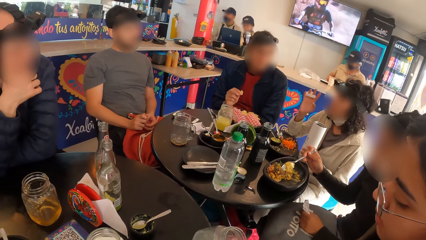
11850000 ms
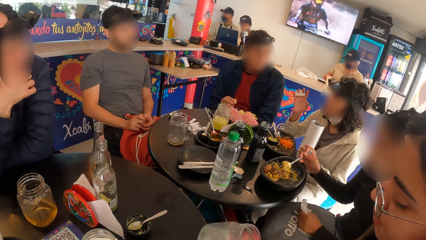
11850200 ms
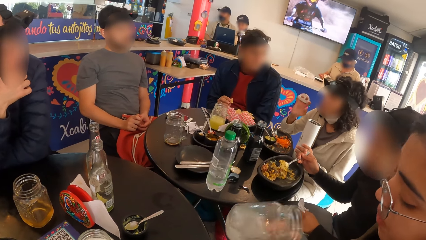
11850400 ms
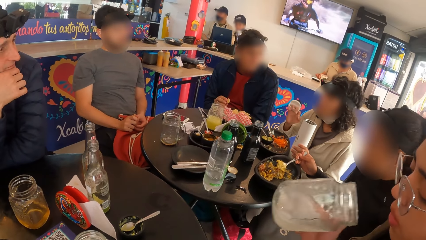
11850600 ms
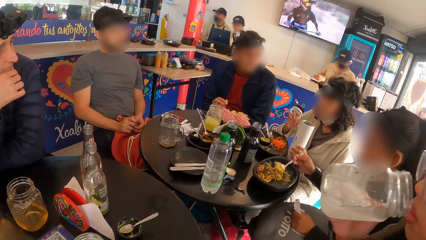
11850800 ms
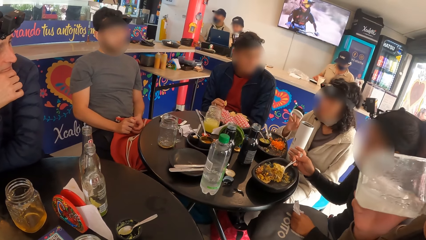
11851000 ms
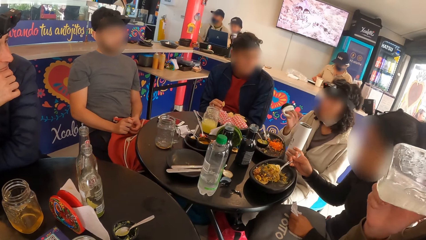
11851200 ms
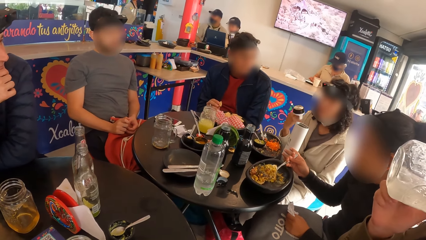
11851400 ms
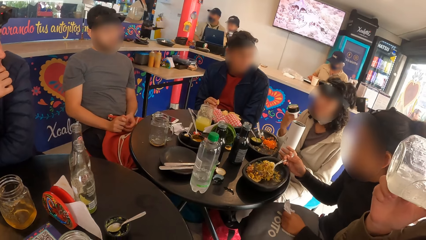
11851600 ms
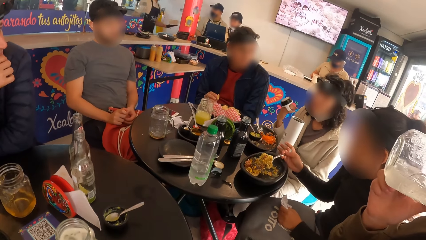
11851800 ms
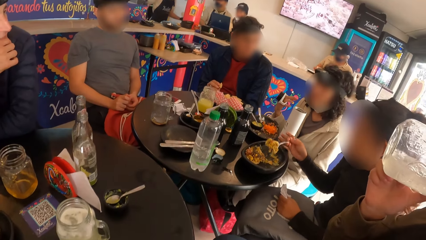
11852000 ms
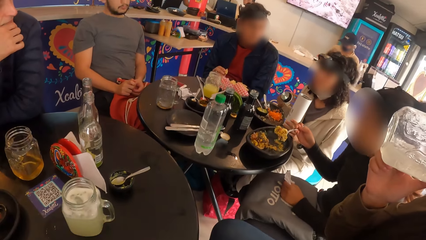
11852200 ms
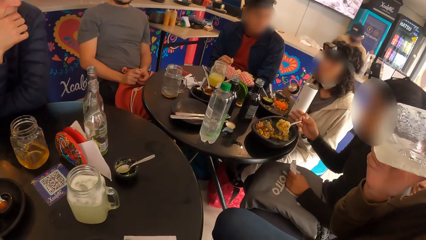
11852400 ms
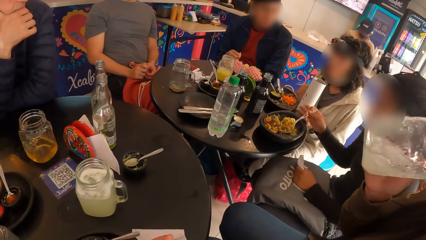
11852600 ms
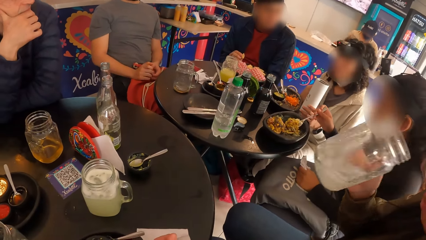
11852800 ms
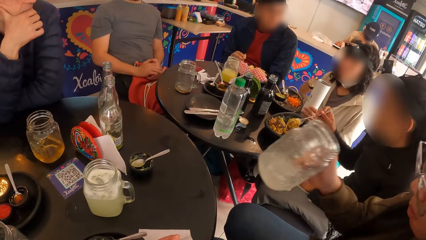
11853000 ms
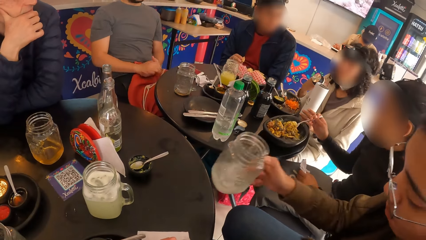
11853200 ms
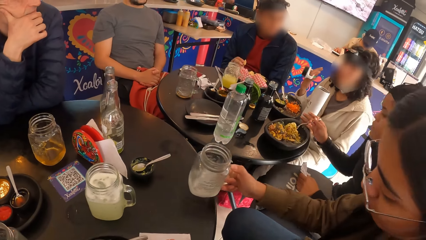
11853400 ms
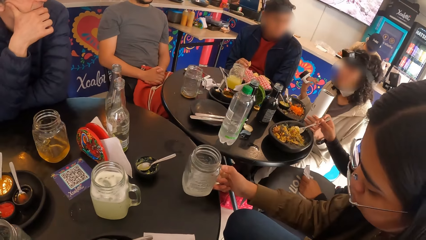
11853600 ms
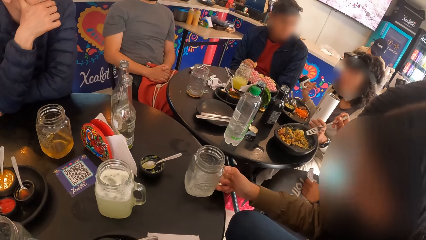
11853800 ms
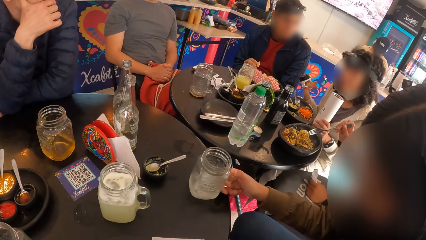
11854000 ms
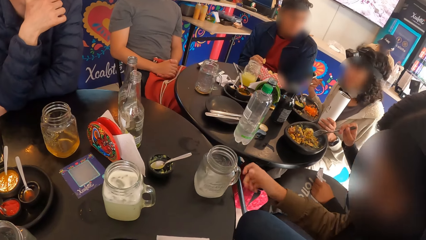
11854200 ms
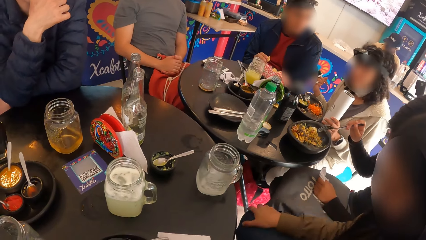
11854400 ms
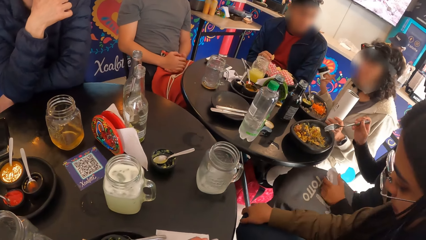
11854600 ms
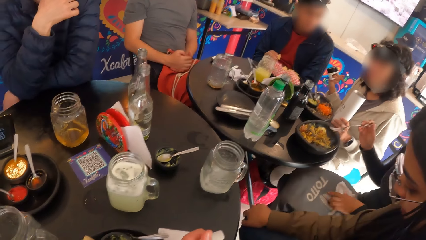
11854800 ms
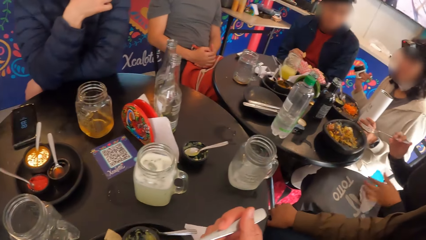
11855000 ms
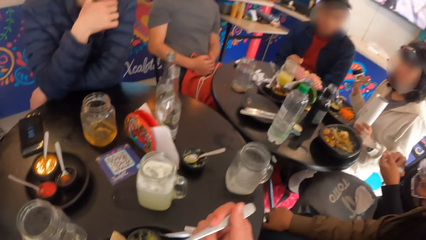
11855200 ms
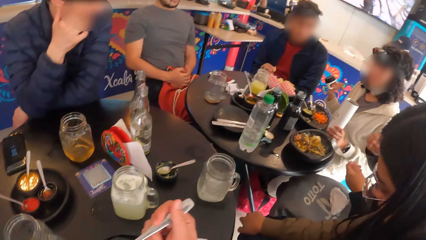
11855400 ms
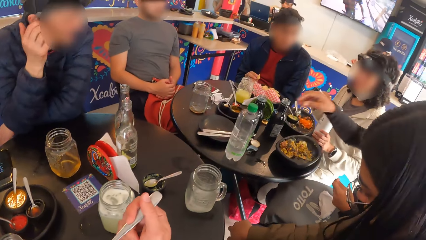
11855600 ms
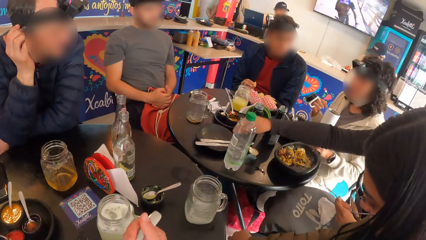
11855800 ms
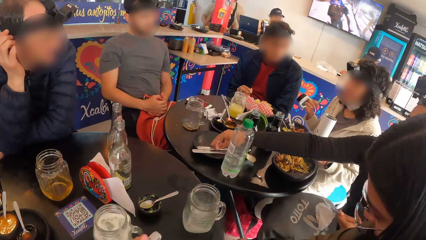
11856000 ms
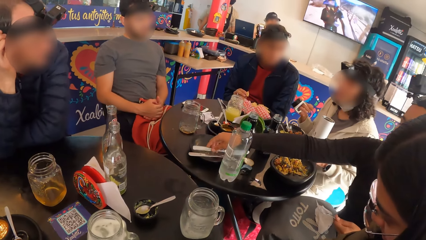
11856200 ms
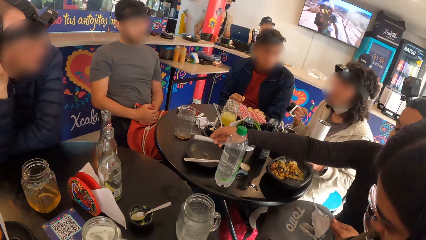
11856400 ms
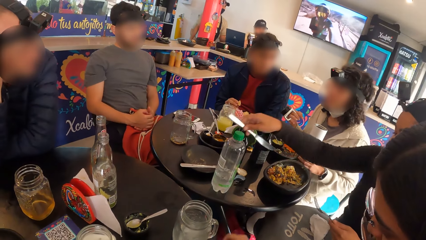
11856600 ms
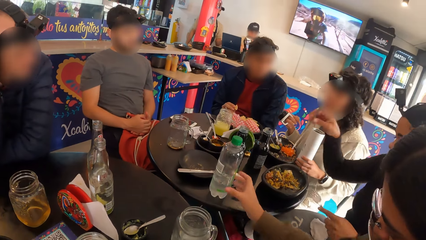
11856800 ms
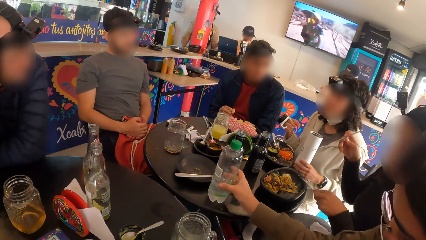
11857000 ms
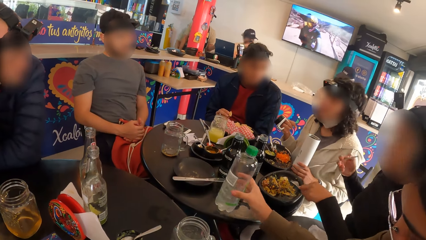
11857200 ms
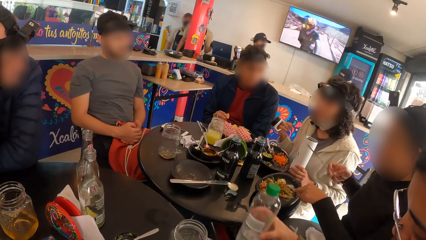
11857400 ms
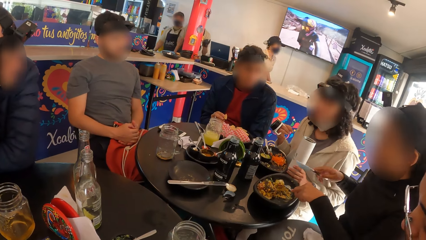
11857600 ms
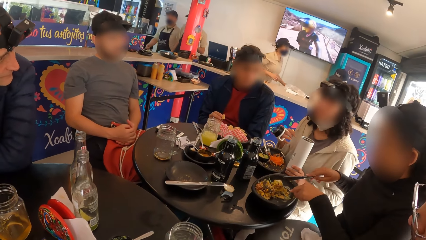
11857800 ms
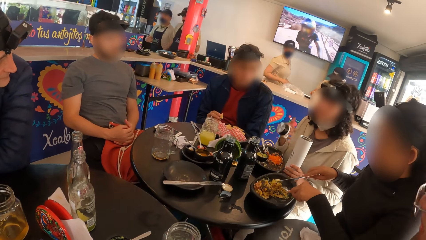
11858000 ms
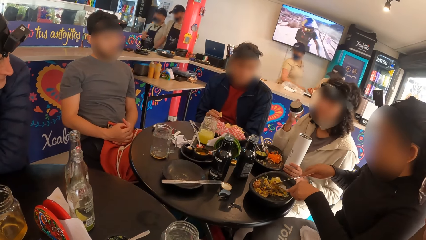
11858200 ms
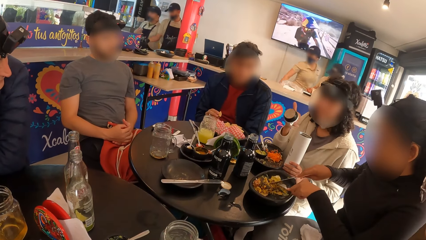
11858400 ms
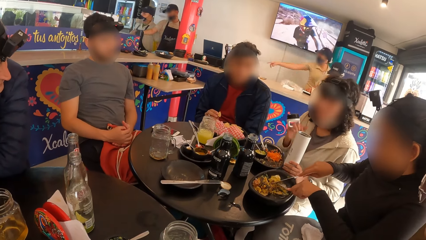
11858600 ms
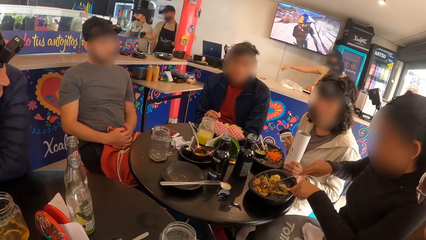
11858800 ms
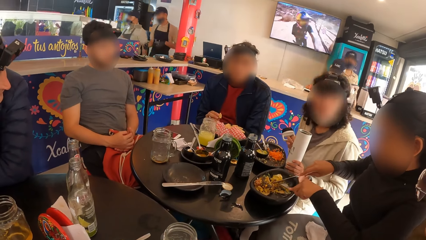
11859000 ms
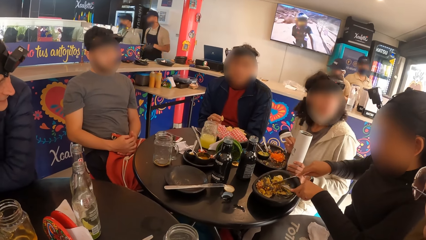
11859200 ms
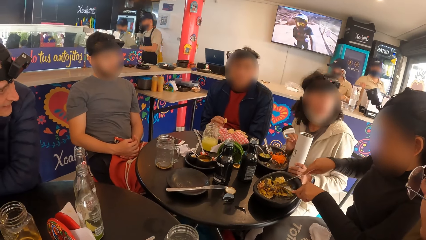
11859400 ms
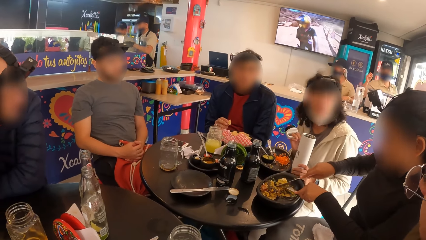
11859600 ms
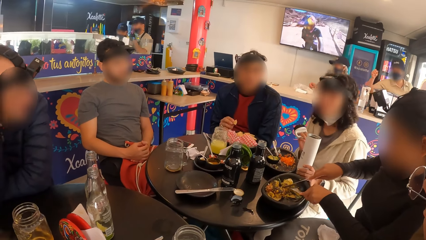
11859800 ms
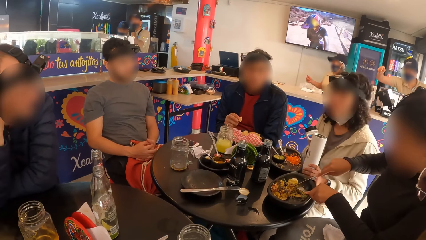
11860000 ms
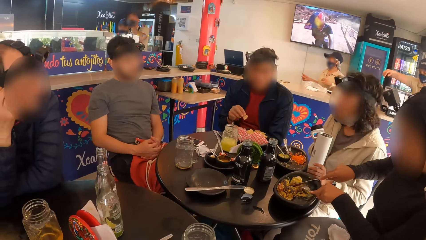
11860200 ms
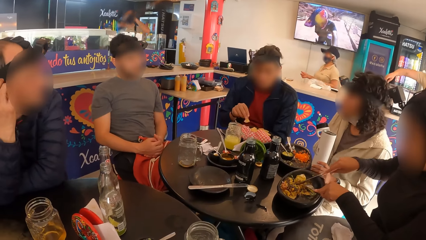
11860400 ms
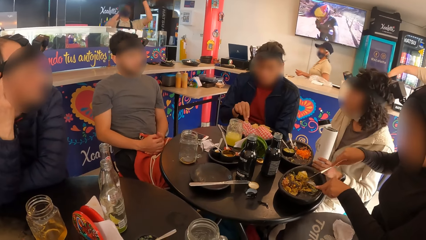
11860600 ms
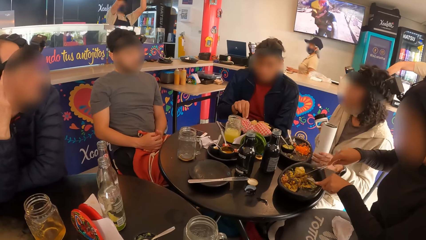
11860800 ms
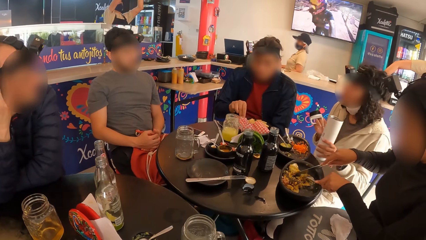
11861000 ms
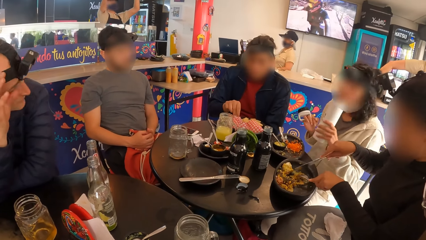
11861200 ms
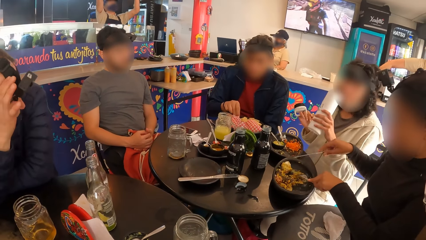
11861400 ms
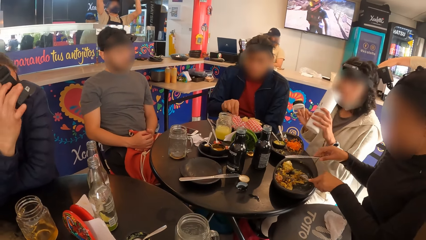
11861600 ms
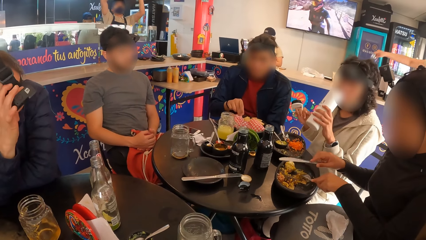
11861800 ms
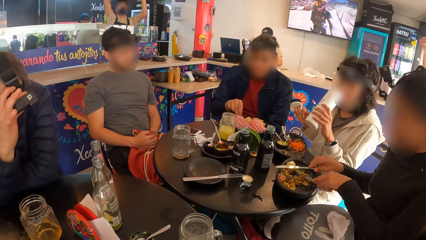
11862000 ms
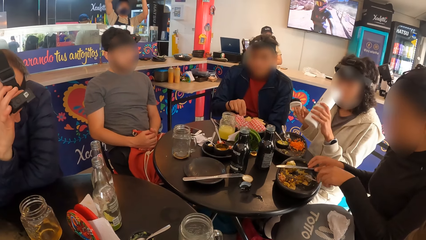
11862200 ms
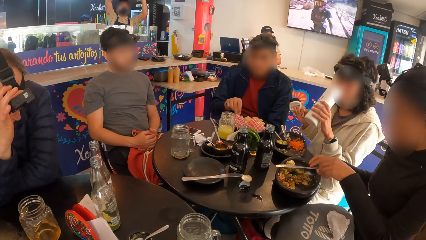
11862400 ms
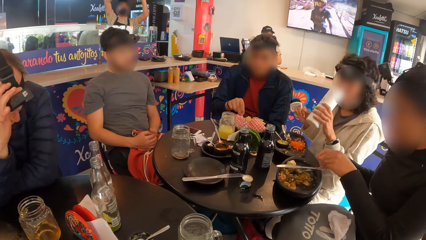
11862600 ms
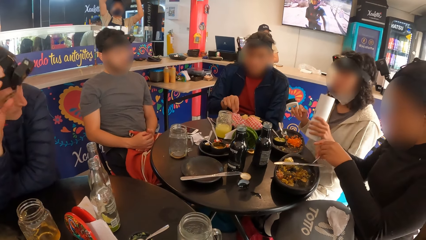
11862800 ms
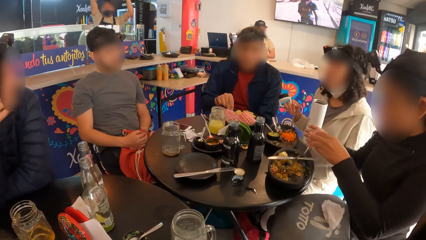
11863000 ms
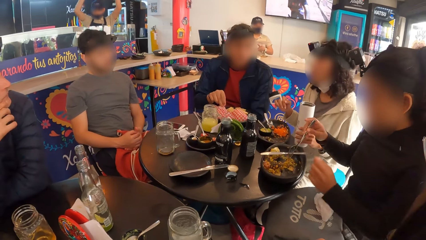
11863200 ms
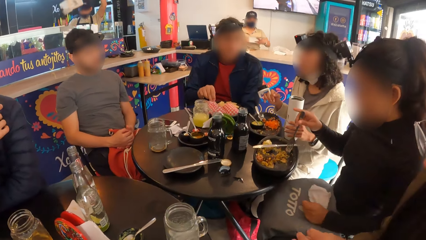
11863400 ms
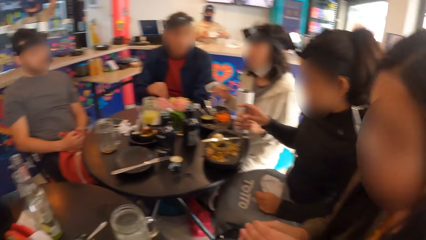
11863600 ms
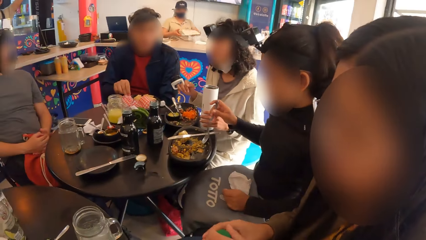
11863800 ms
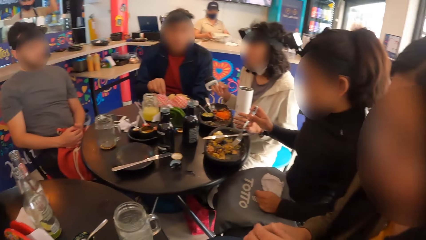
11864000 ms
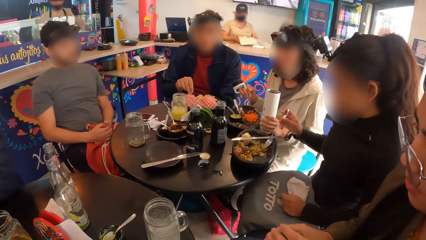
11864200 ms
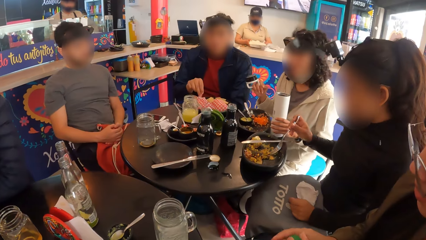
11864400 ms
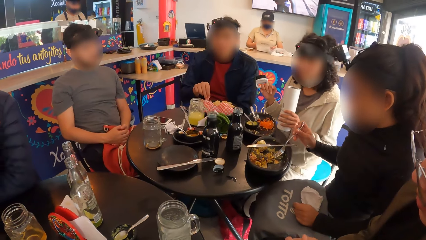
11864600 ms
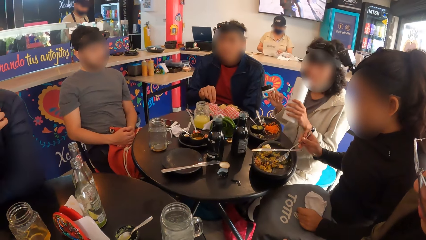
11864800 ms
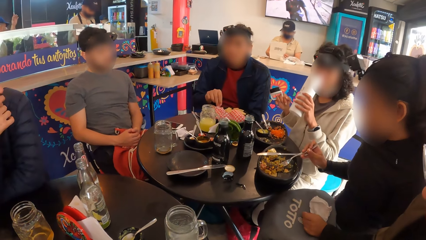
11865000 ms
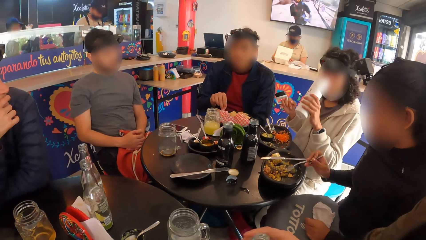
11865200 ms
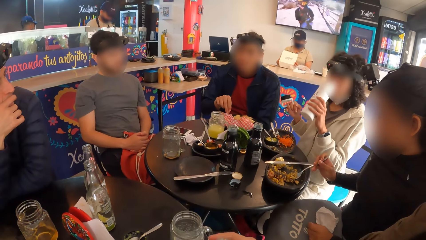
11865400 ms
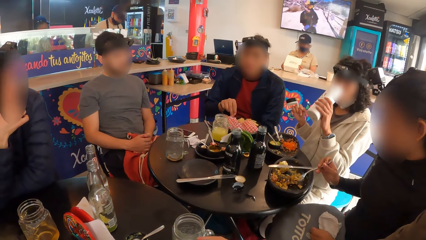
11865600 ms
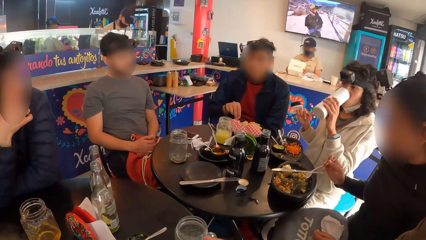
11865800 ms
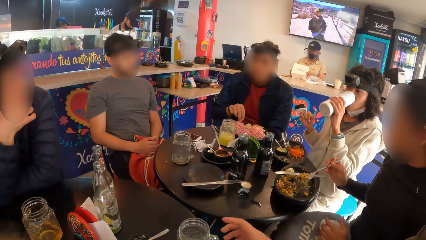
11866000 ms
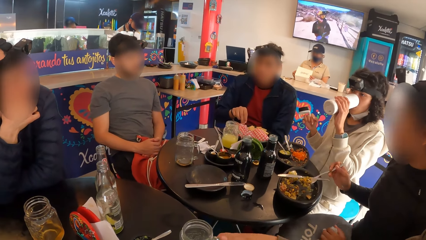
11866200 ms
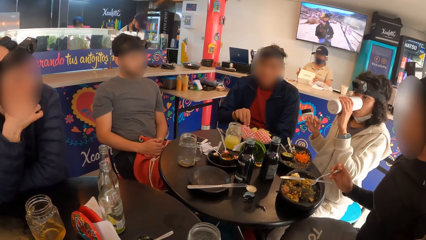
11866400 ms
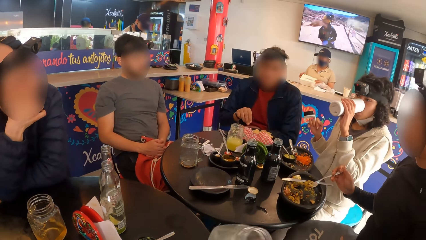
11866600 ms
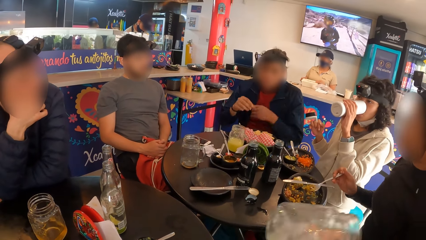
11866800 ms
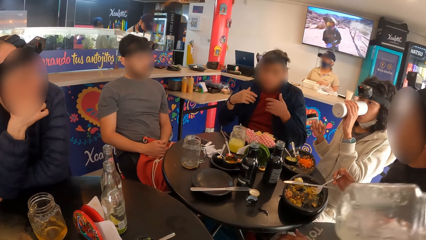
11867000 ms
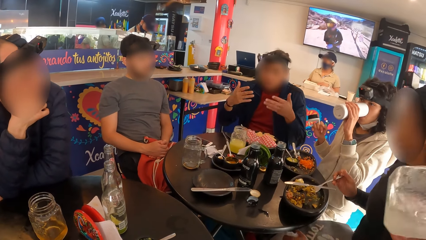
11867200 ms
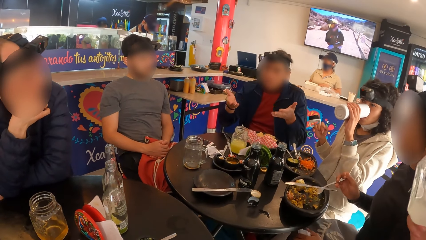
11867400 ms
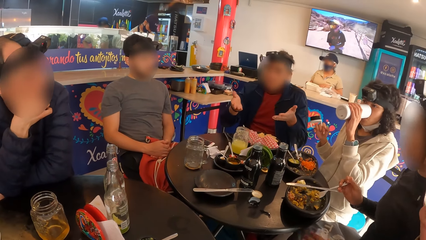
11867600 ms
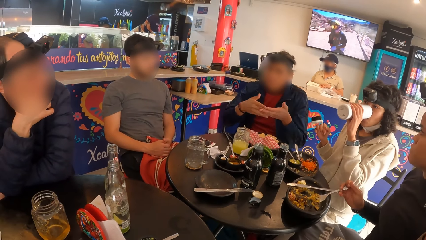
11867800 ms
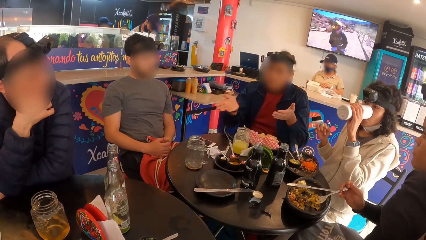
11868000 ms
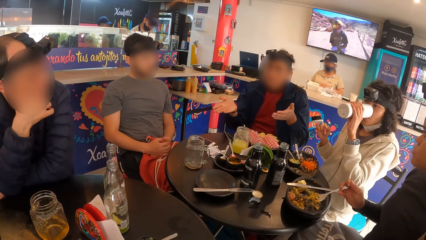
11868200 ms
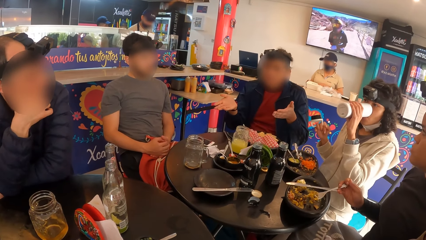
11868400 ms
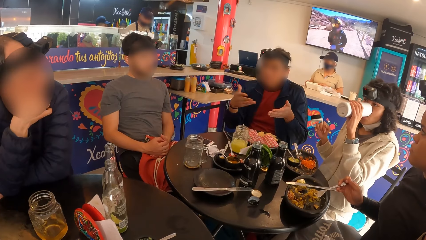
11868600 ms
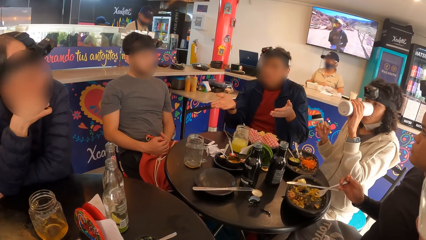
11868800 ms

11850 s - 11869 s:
The woman drinks juice from the mug in her right hand. The woman drops the mug of juice on the table with her right hand. The camera wearer eats the food. The woman takes a water bottle on the table with her right hand. The camera wearer looks around. The woman opens the water bottle with her left hand. The woman carries the mug of juice from the table with her right hand and drinks juice from the mug in her right hand.
